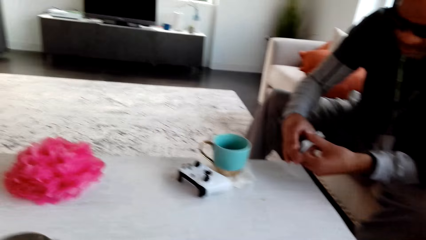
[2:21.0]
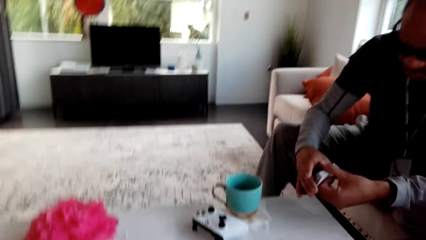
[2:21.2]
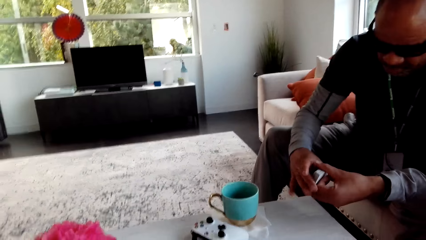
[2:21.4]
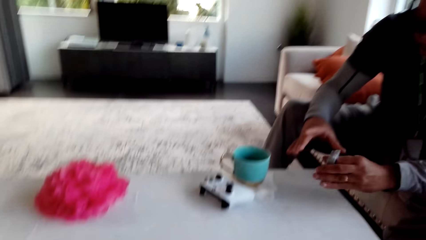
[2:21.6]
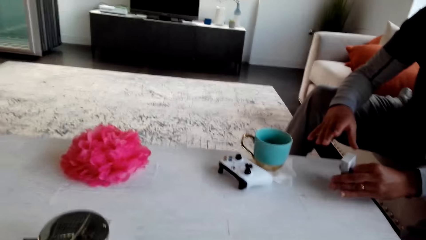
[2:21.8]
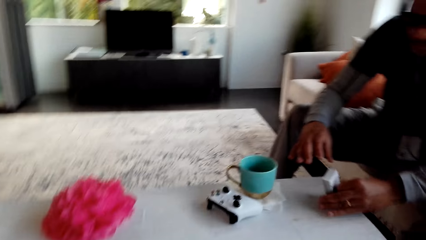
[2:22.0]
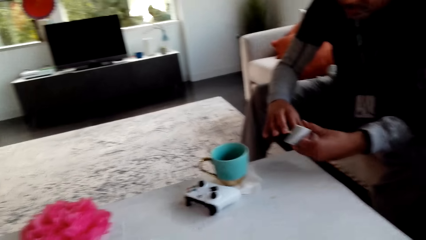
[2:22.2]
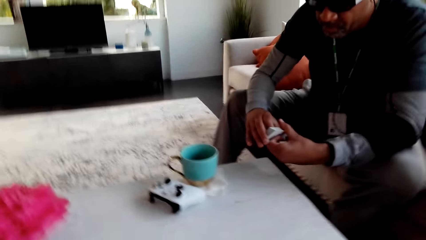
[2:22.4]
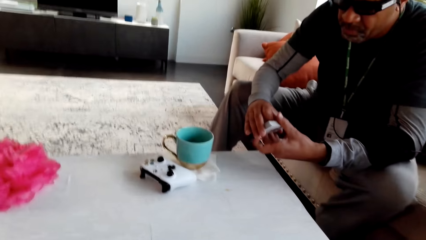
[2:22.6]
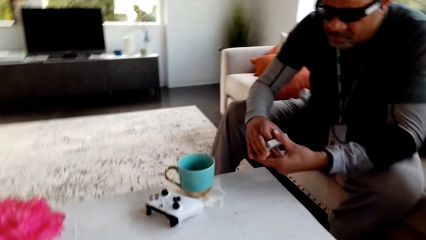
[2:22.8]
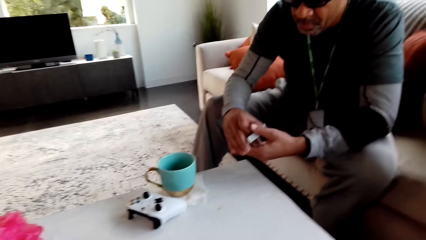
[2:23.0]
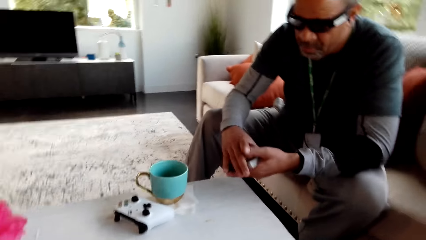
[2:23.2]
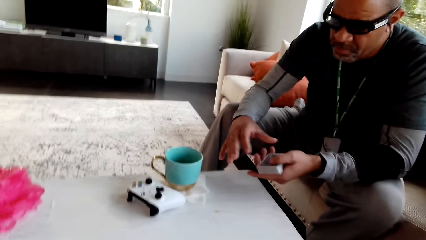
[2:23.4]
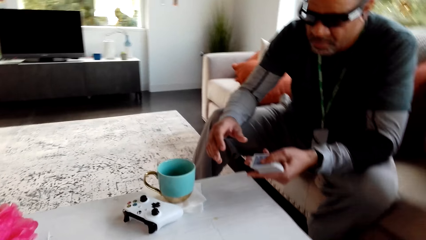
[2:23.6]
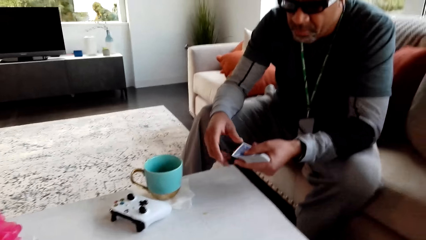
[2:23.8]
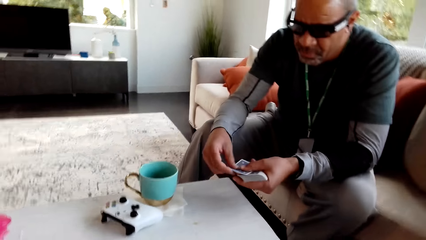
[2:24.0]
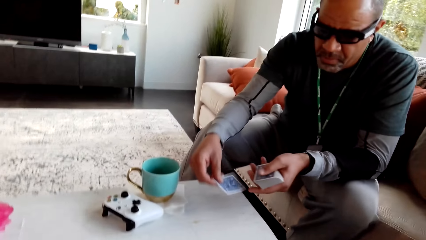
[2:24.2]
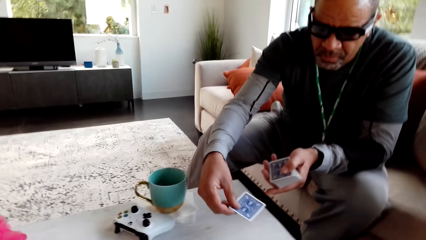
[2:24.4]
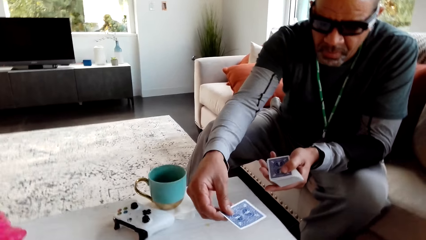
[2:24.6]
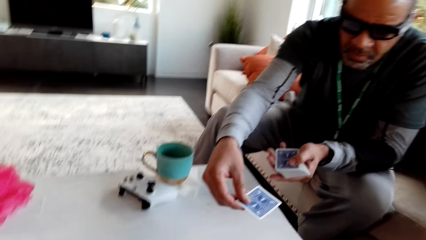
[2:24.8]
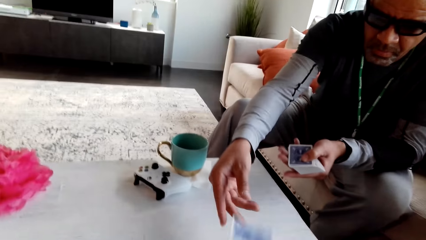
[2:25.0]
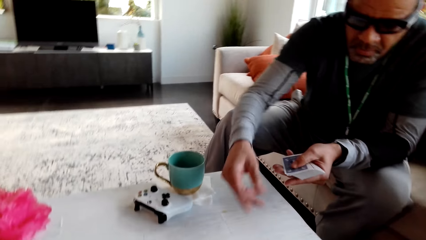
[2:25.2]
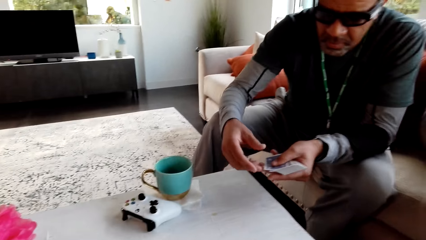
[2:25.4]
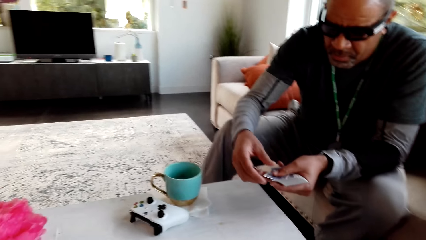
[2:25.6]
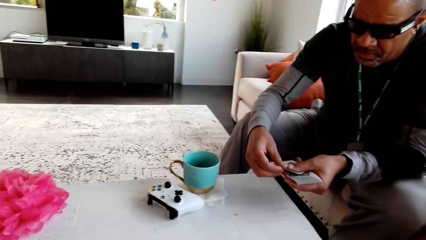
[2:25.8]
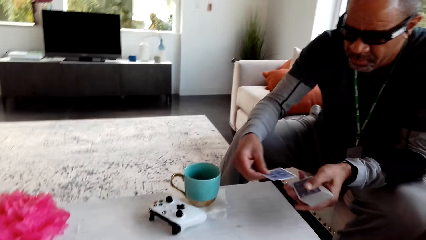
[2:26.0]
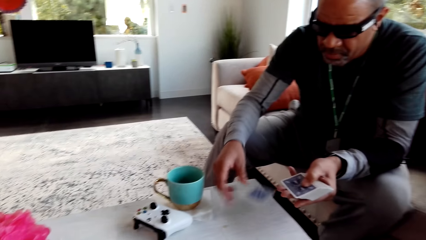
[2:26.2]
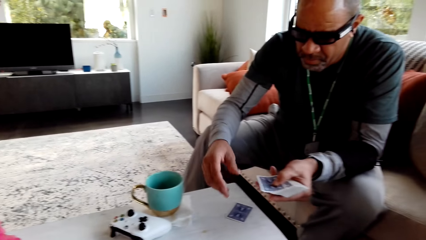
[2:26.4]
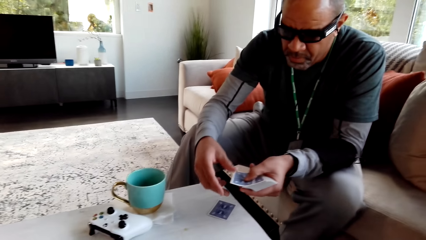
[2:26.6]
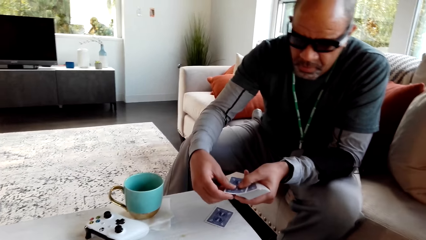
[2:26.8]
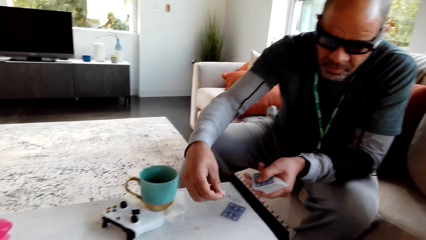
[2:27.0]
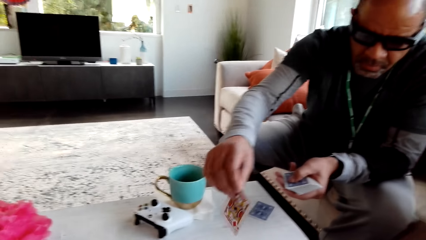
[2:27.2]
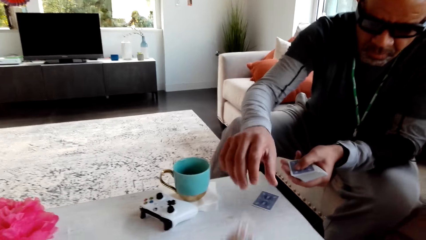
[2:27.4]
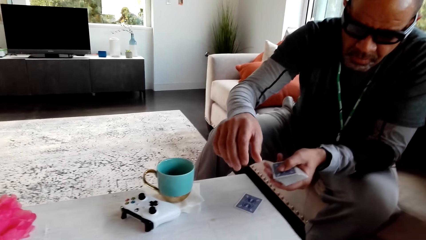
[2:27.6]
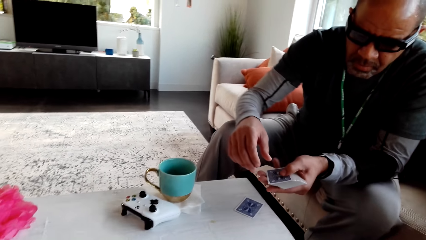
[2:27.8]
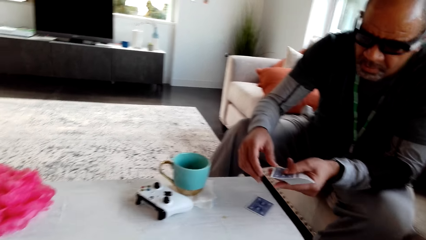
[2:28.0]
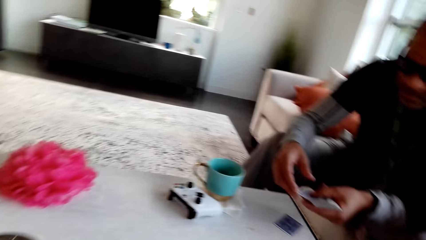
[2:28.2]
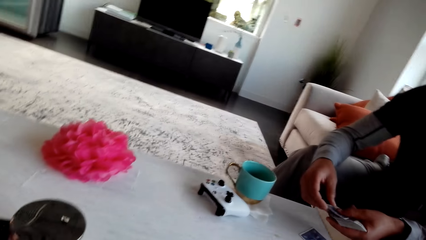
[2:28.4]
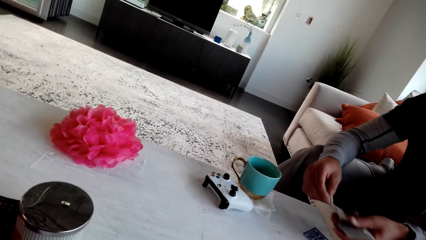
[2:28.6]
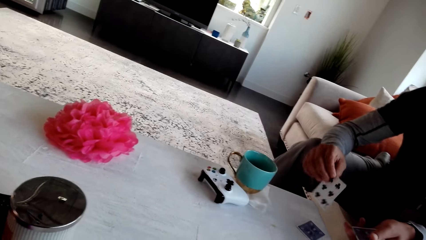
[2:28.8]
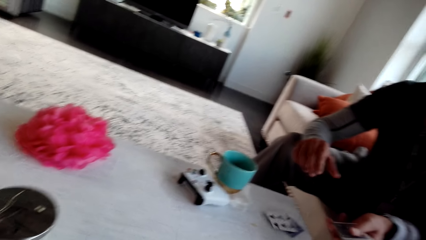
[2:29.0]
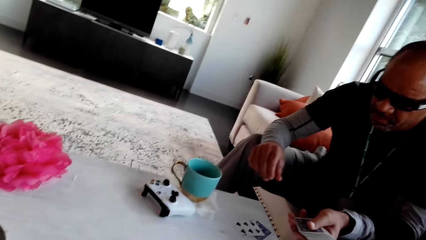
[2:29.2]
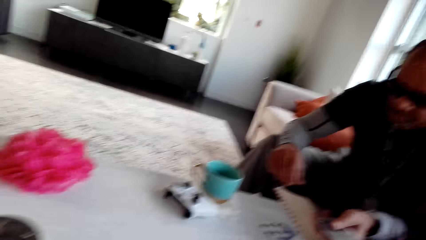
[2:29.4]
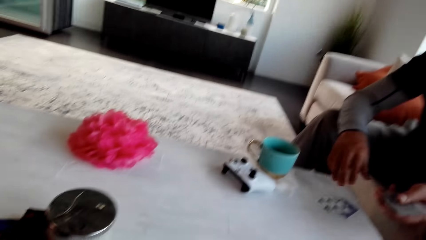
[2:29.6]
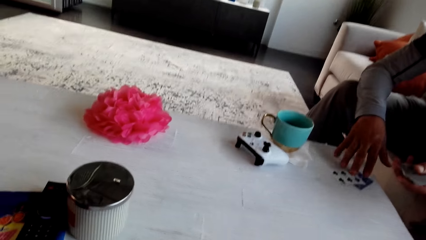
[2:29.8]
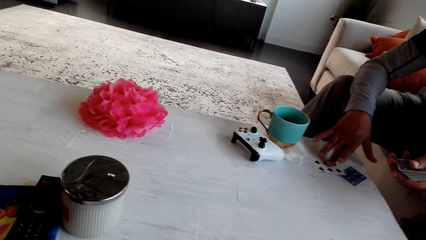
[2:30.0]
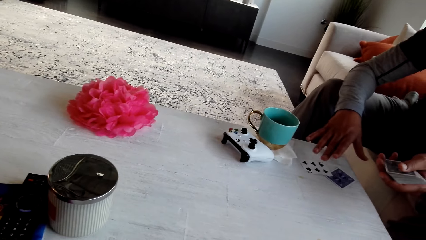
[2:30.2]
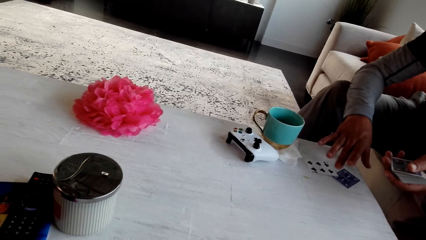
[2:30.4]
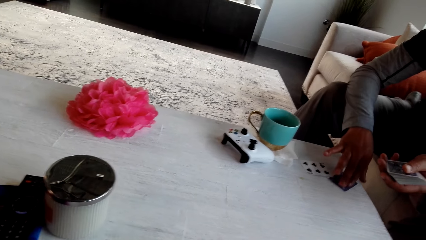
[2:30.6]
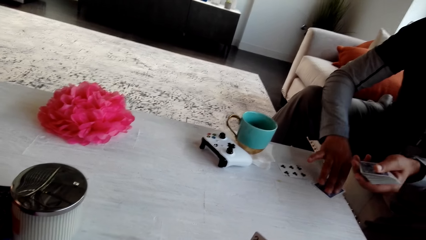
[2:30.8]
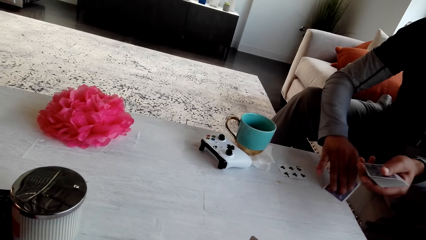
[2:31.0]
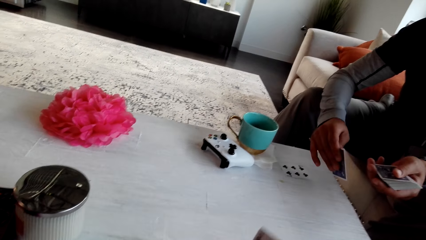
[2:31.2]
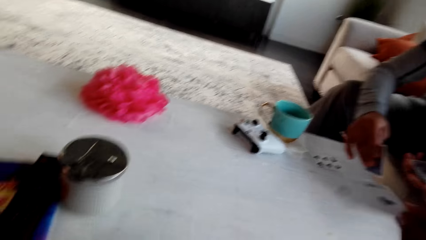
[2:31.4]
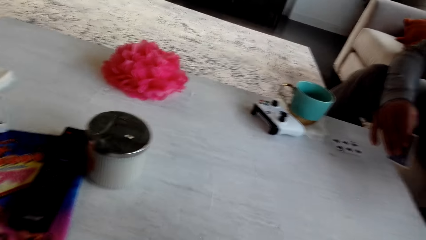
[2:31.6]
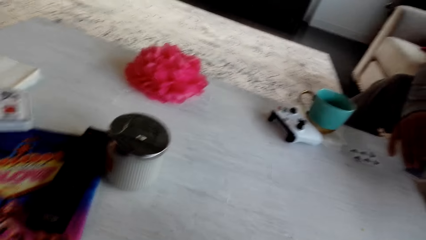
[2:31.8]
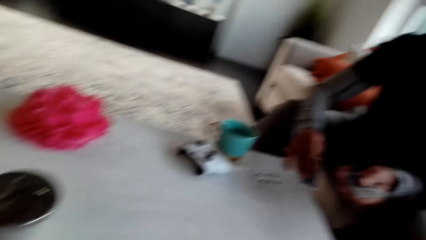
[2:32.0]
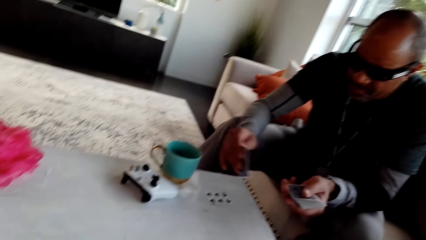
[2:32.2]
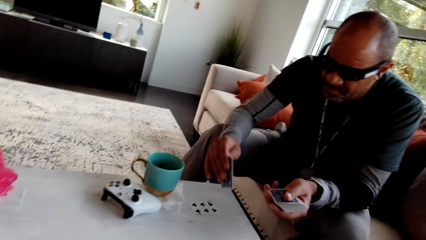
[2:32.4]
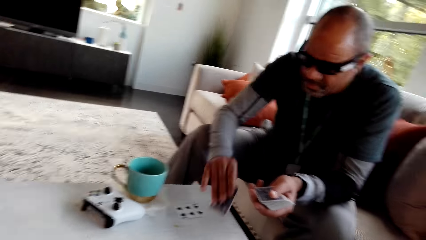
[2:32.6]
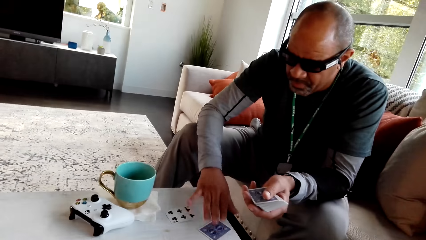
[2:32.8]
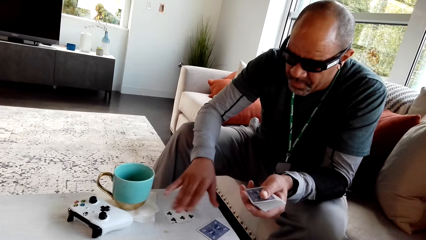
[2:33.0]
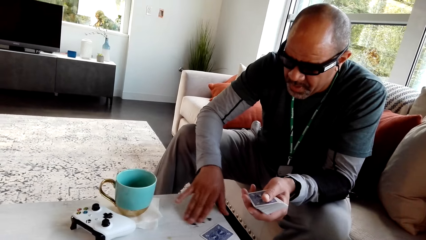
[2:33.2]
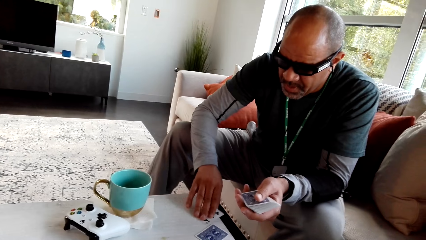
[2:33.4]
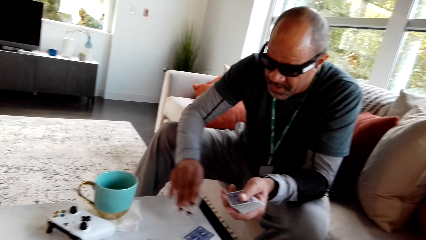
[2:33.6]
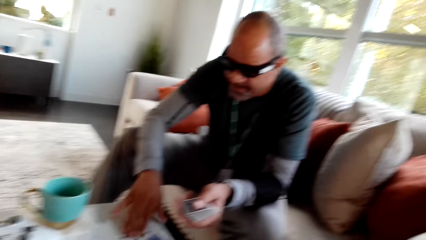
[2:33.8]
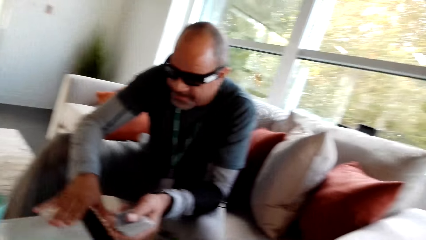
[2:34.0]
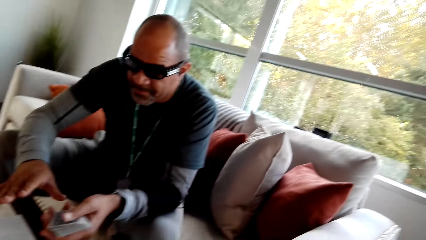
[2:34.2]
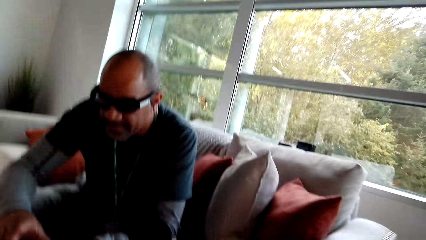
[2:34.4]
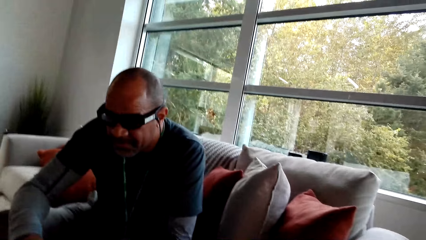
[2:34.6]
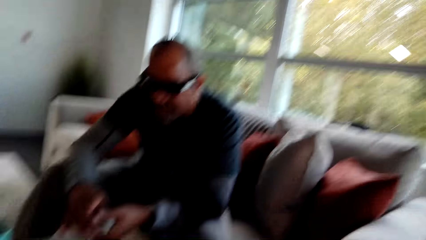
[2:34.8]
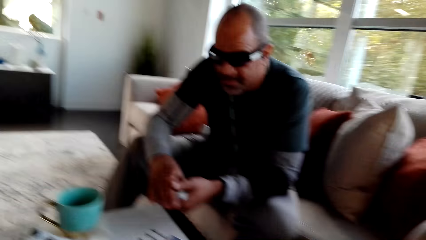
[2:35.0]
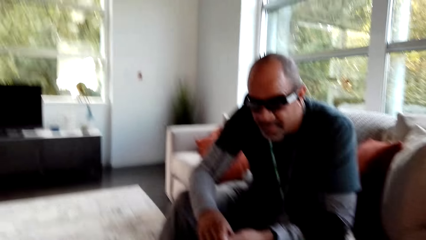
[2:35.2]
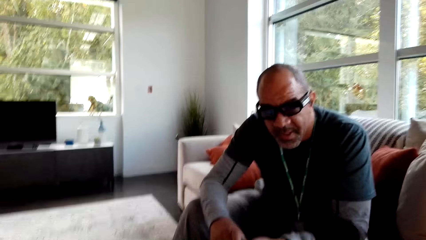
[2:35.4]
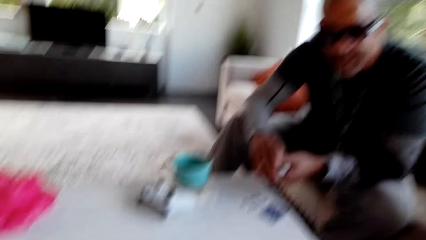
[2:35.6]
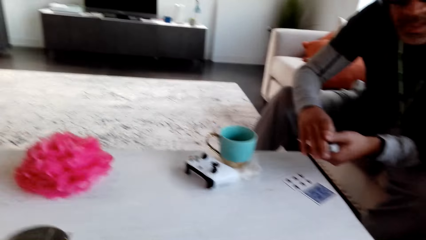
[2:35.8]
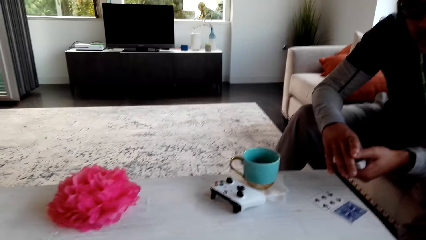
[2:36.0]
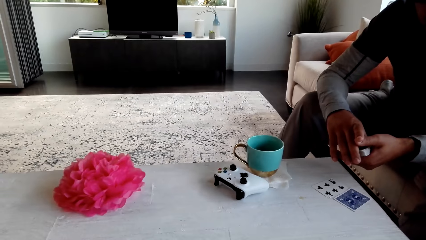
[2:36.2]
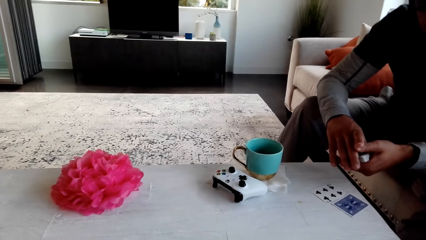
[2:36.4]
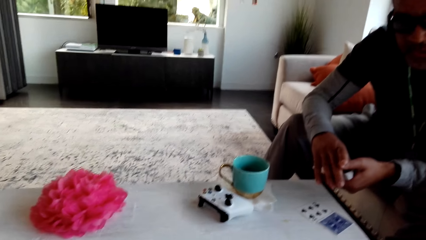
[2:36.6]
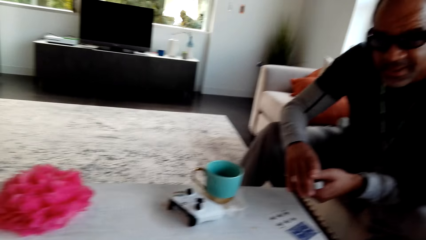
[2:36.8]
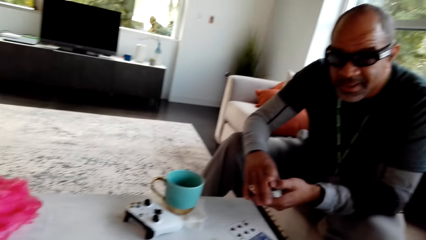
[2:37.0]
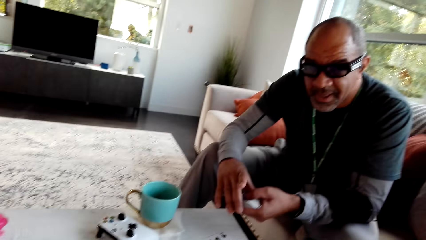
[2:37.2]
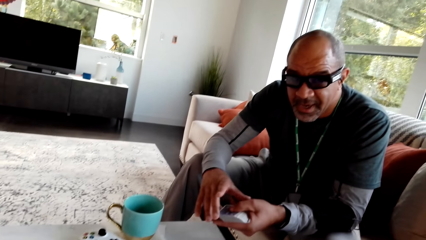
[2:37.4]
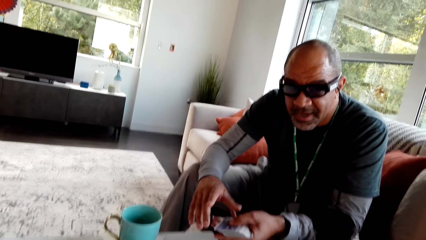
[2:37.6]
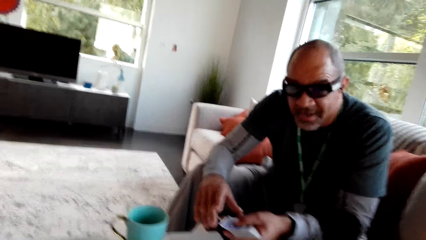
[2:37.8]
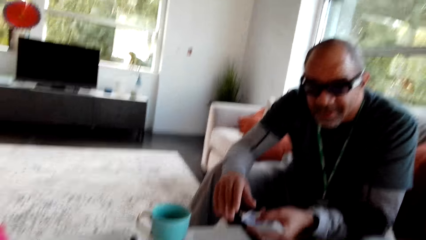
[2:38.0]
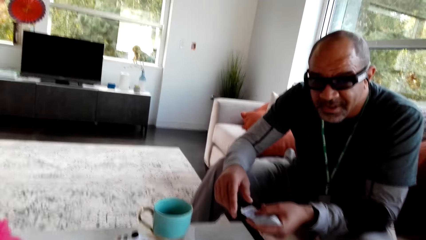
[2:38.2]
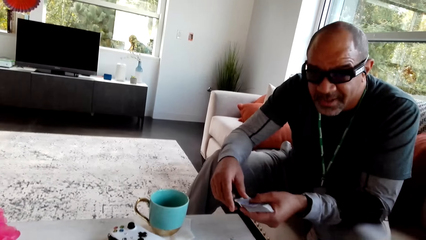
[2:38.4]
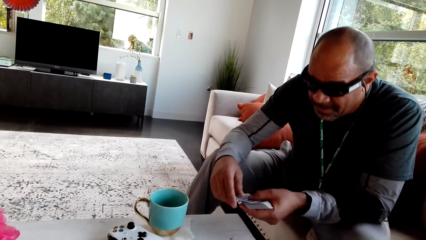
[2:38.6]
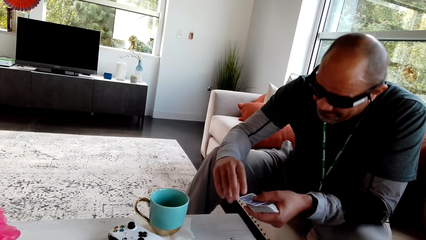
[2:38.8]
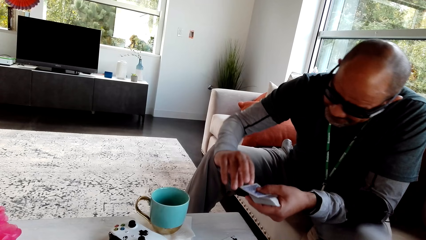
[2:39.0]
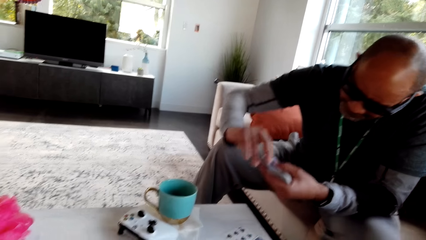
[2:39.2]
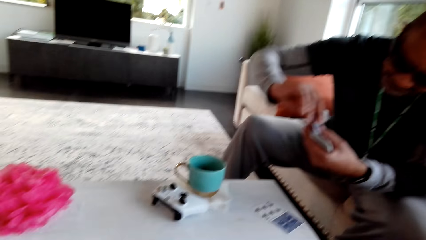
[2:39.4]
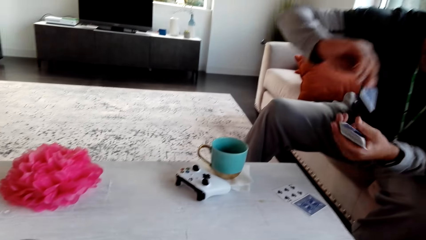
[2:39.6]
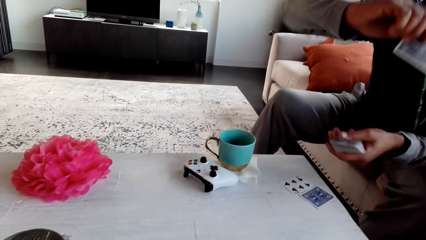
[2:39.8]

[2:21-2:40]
A man holds the play cards, hits the play cards on the table and arranges a card. The camera wearer stares at the man. The man distributes the play cards and places the card on the table. The man places the card on the table again. The camera wearer stares at the table. They look around. The man inspects the play cards. The camera wearer stares at the man. The man picks the card on the table. The camera wearer looks around. They stare at the table. They stare at the man.
